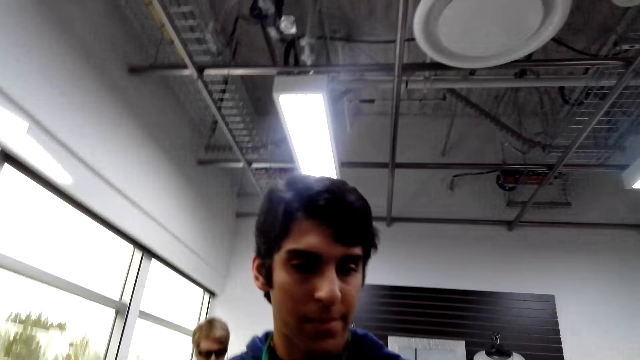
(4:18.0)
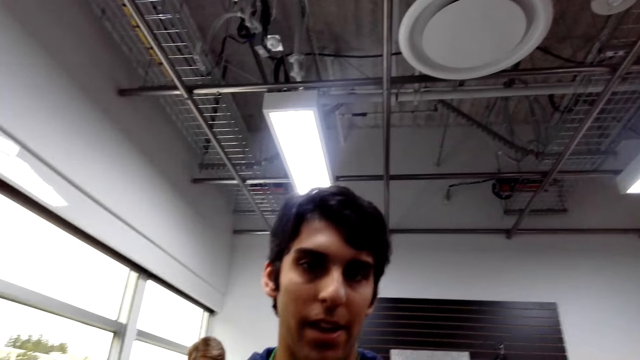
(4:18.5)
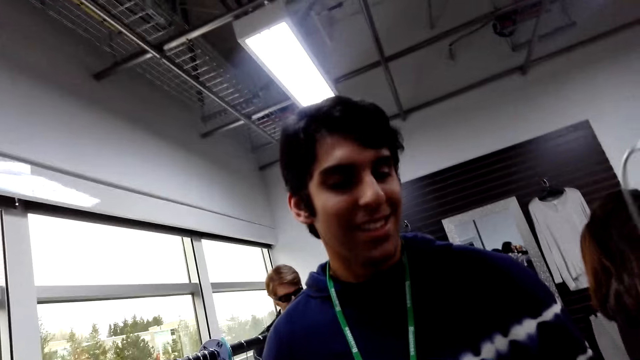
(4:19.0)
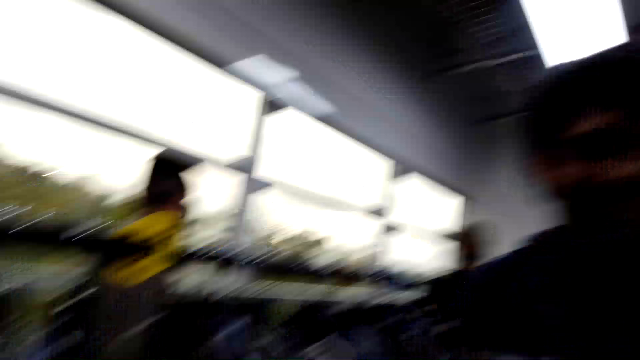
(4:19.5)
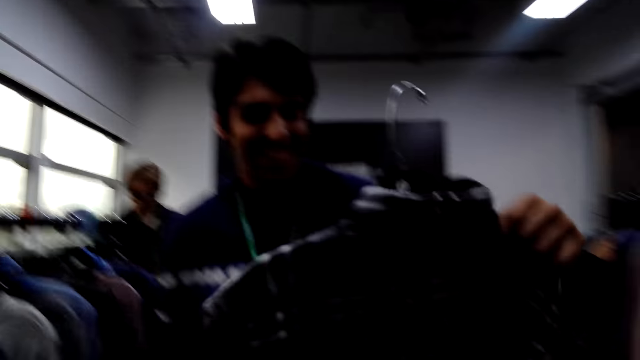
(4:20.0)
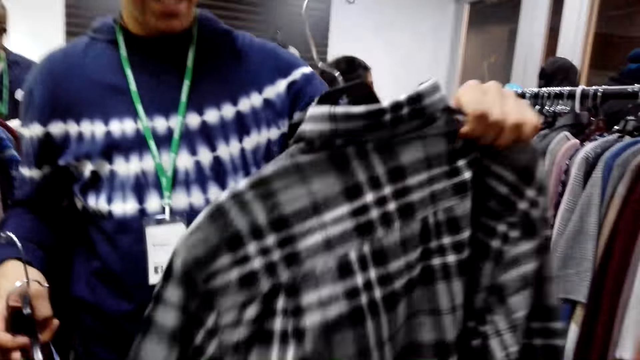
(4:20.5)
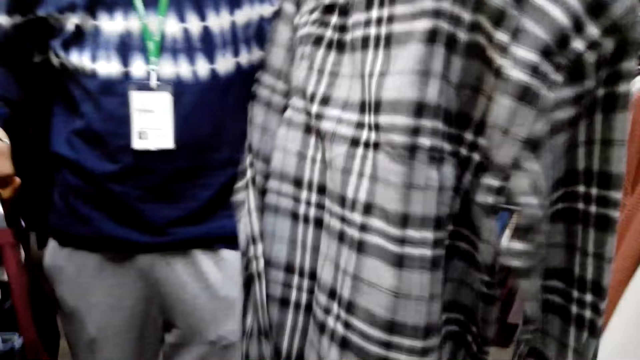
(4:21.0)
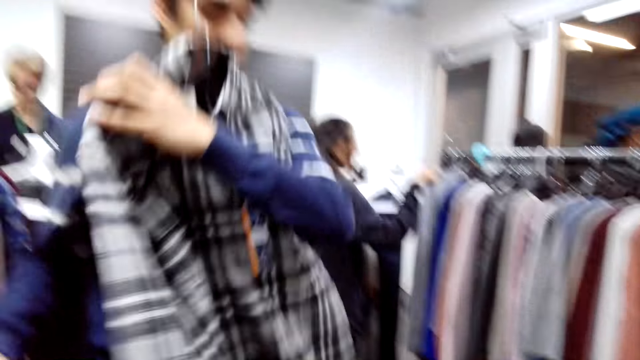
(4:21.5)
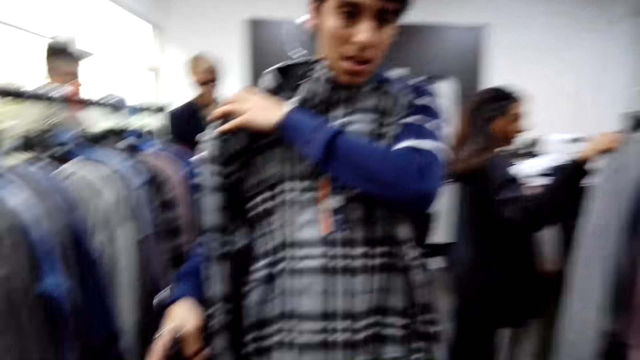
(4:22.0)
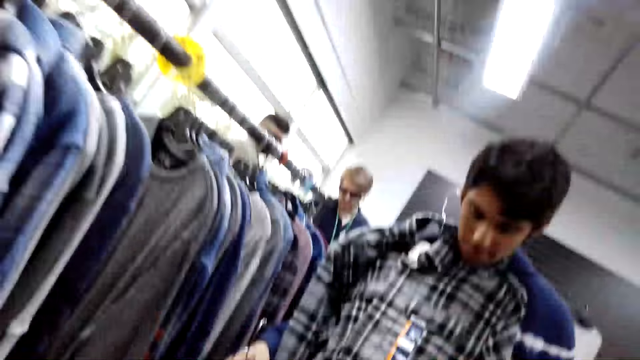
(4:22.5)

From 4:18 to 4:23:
A person is looking at a shirt.

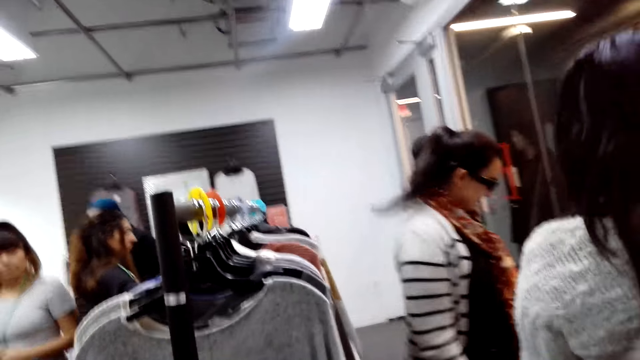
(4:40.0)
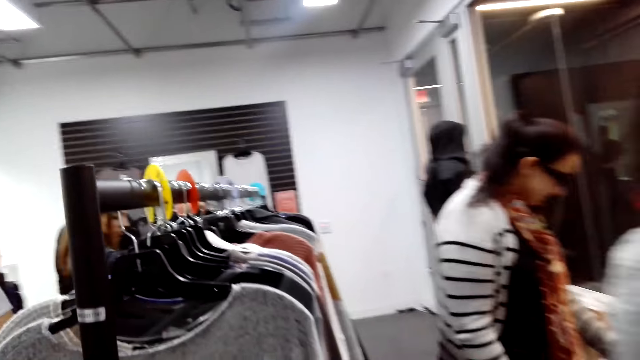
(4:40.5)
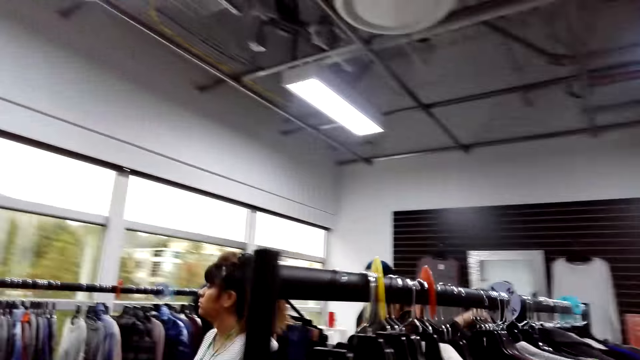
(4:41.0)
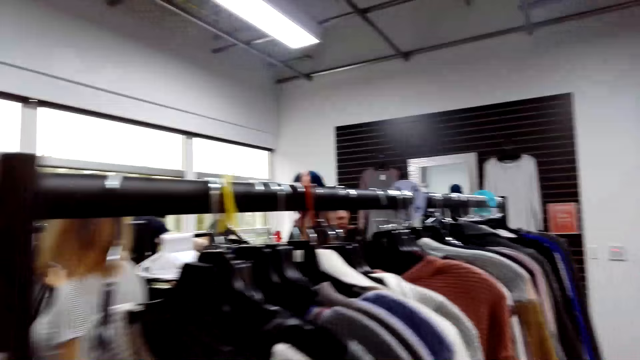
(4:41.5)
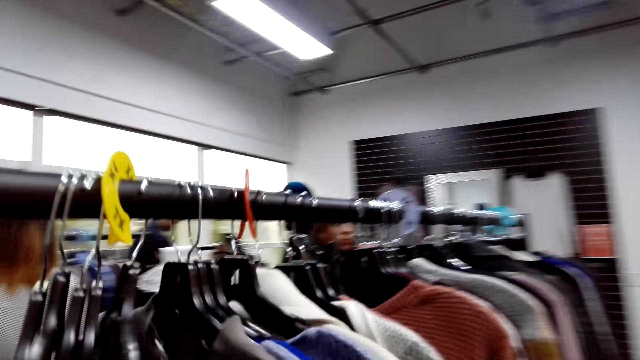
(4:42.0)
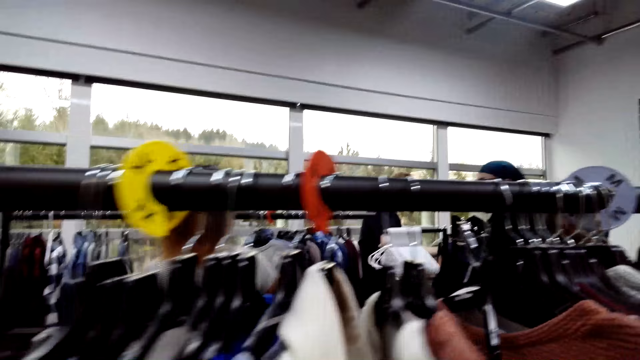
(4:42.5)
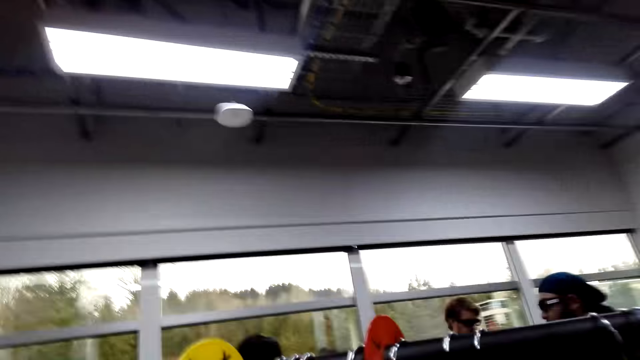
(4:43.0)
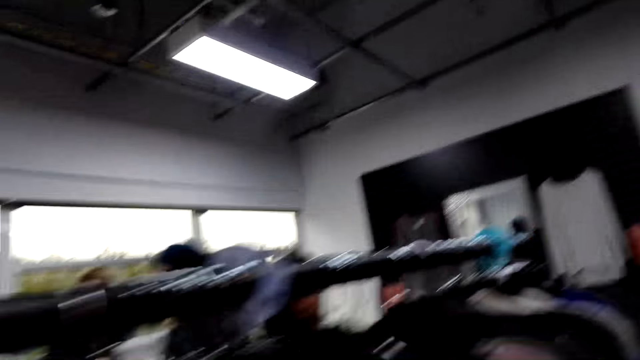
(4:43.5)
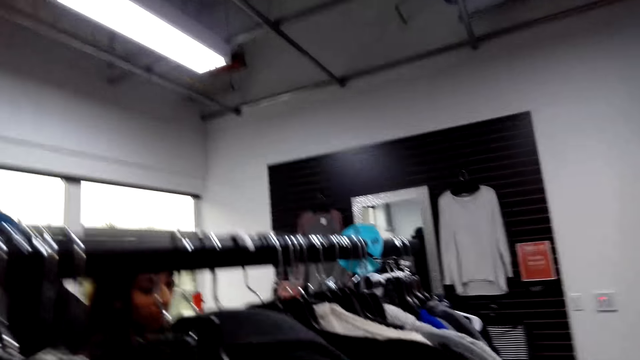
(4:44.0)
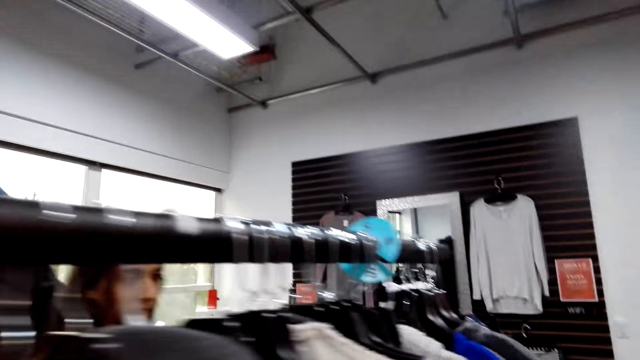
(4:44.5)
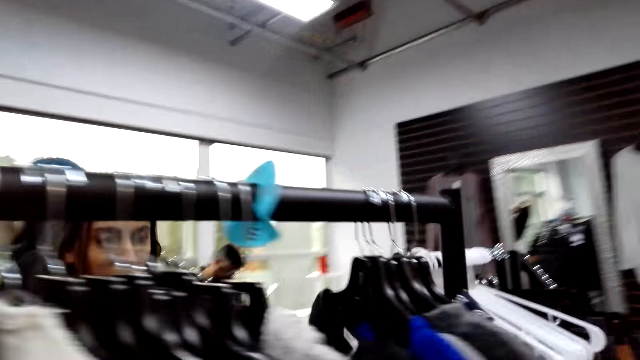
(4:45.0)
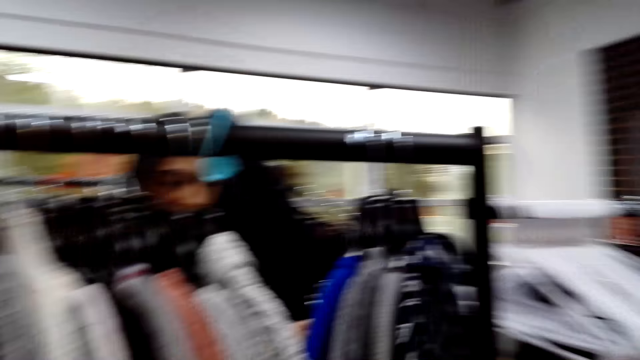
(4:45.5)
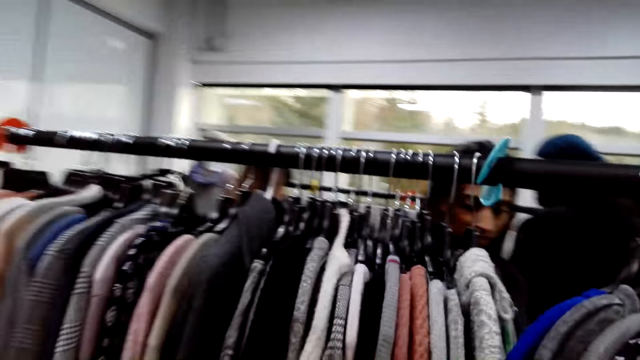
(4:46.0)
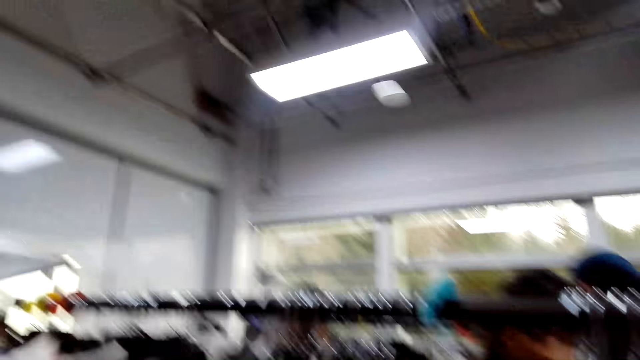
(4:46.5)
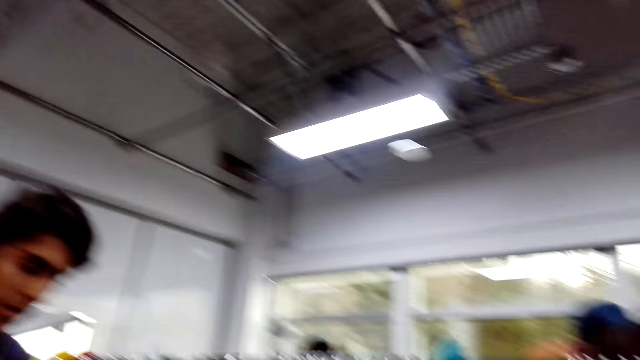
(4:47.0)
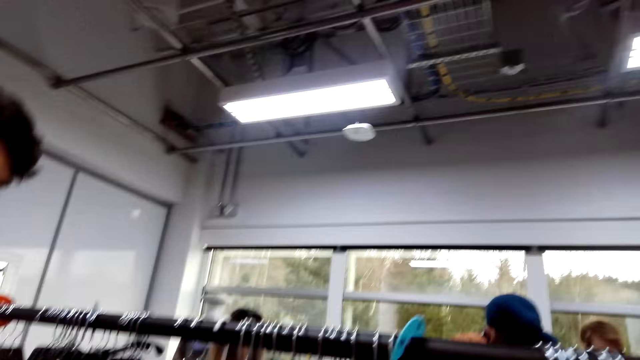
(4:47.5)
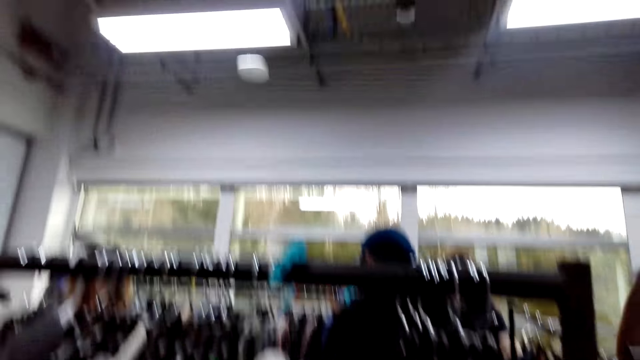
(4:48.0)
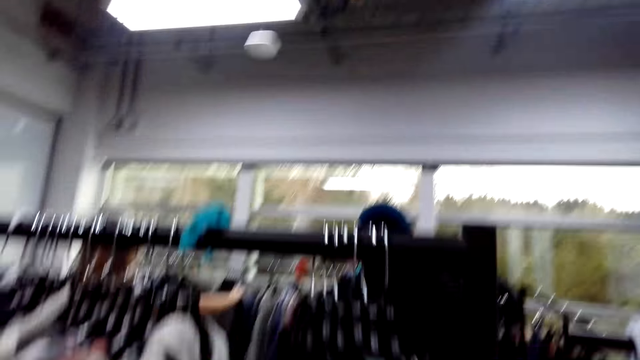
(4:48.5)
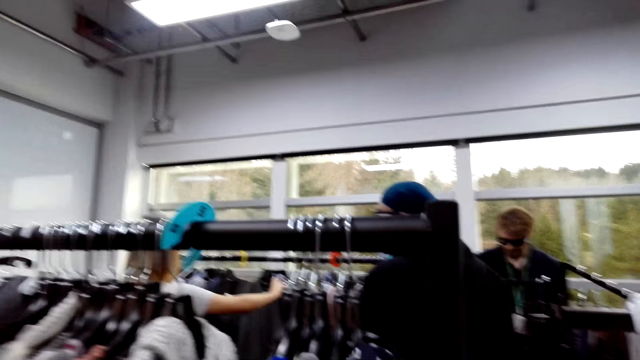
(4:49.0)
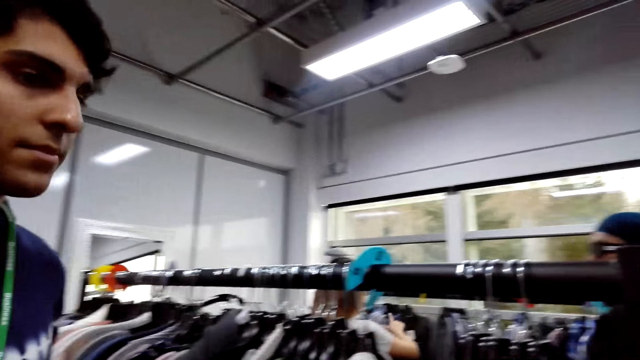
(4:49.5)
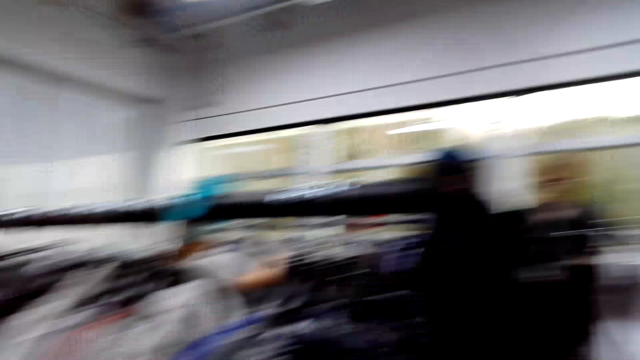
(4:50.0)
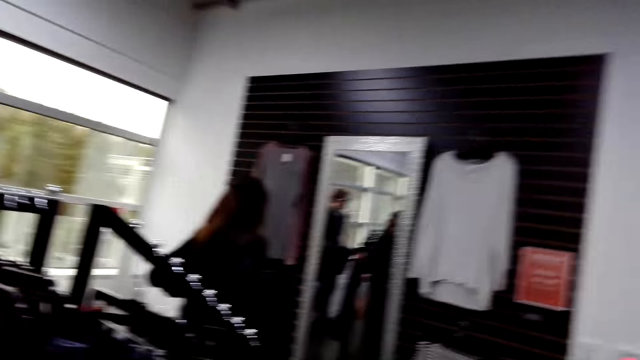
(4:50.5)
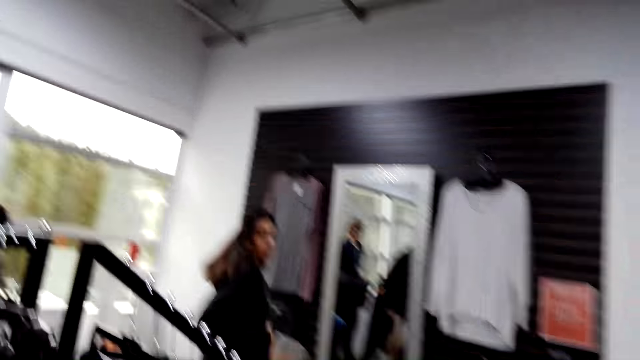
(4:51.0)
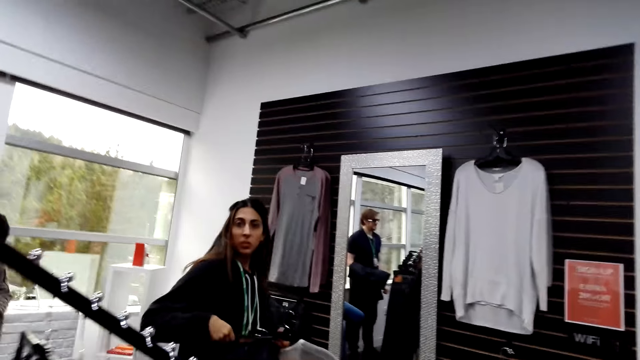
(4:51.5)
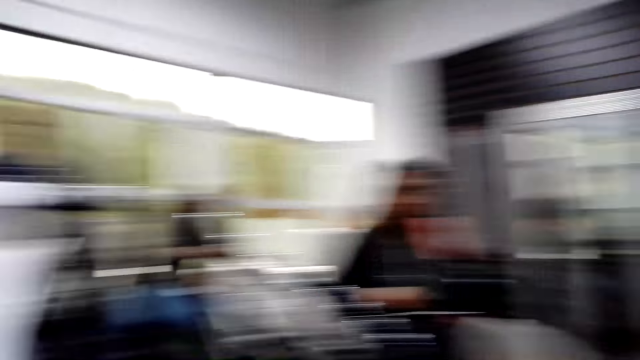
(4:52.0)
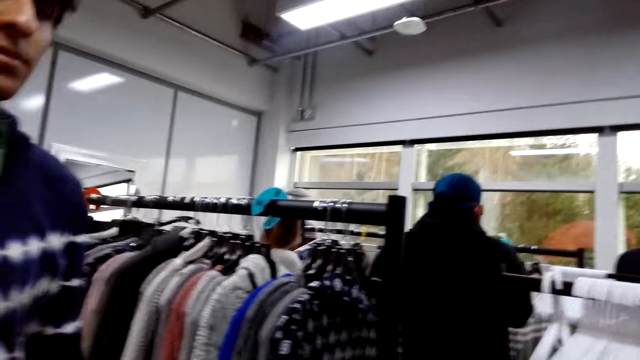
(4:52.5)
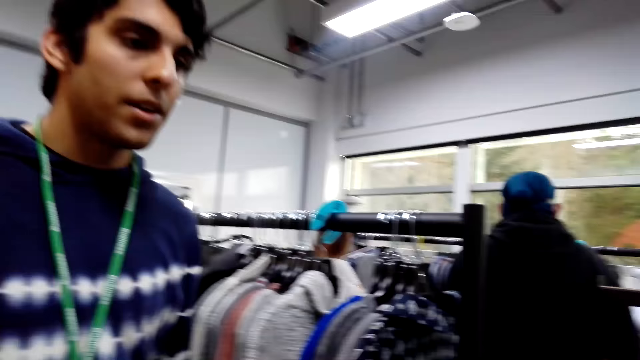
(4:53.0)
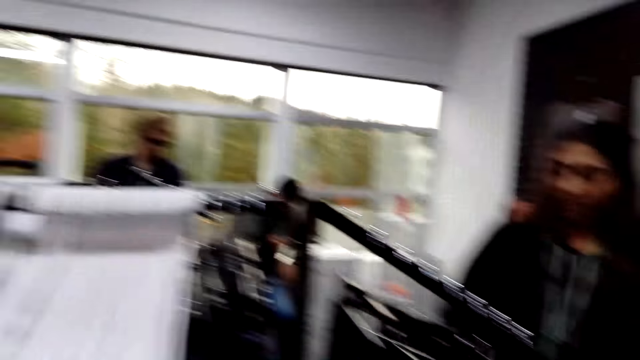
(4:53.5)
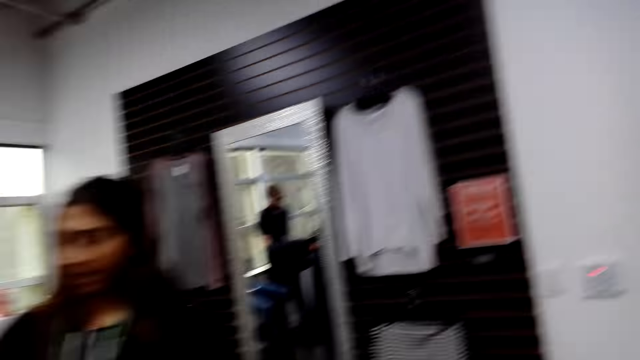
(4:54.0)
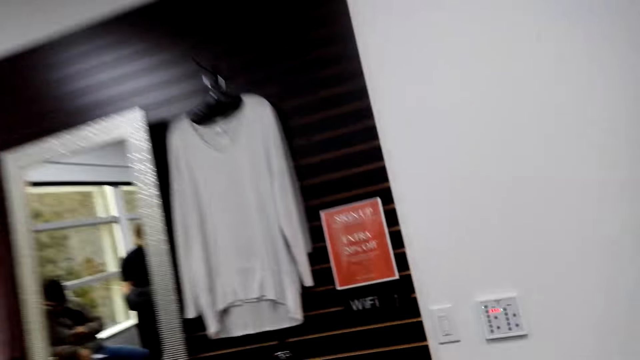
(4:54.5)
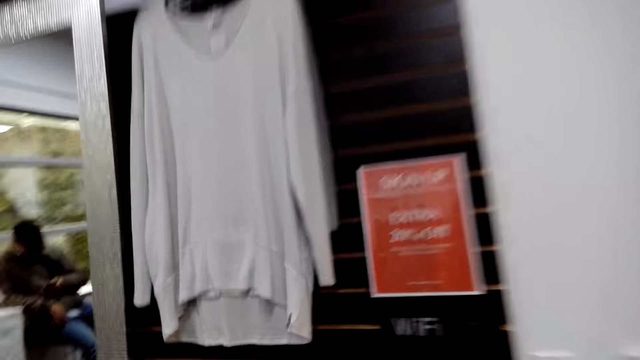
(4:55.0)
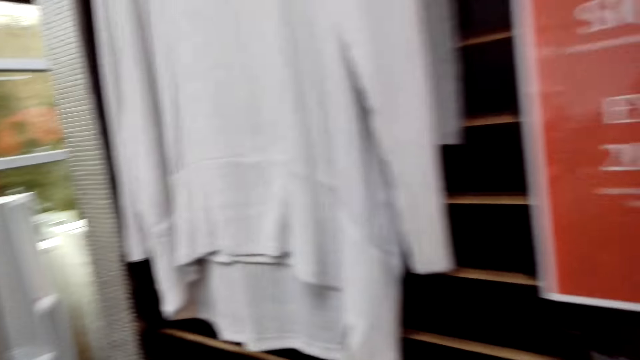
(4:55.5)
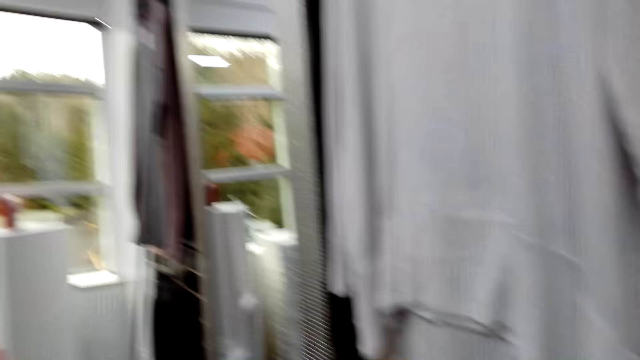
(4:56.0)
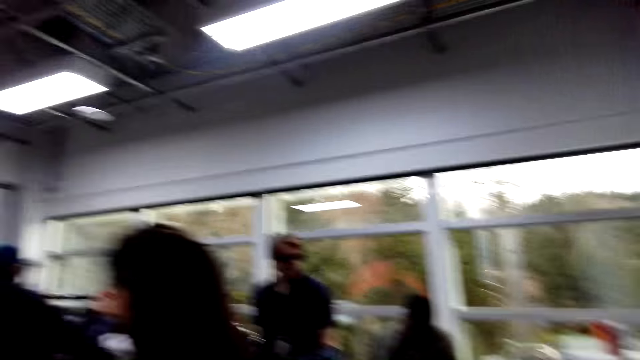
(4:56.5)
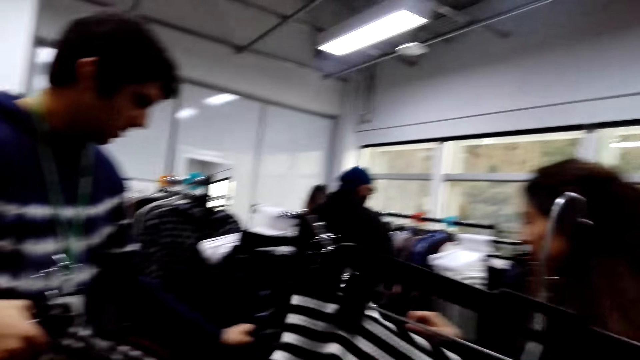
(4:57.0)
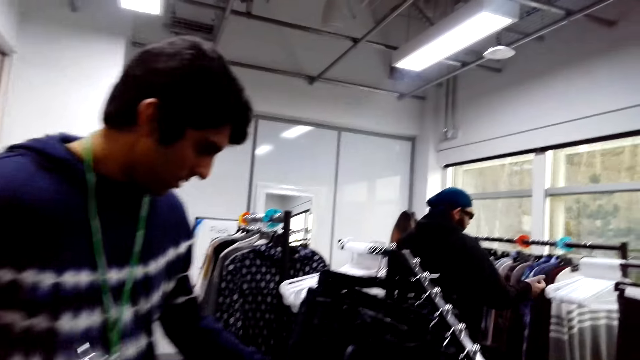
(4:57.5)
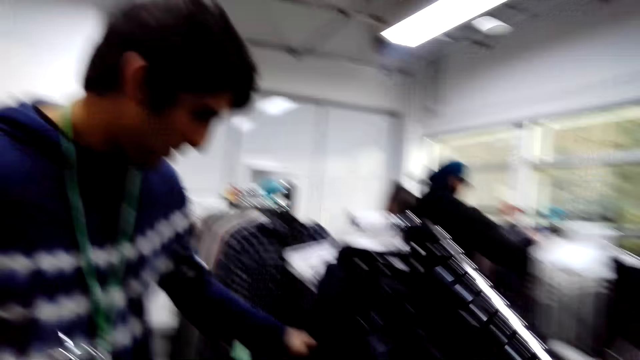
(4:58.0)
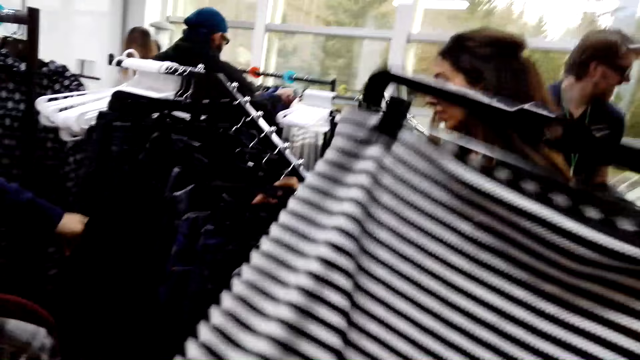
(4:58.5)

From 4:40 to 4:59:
The camera wearer looks at the clothes. They talk to a man. They are getting a striped skirt.
